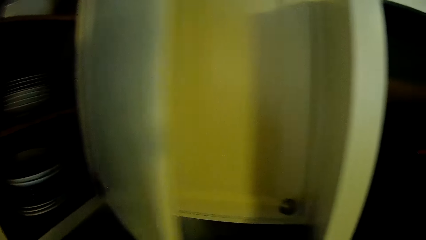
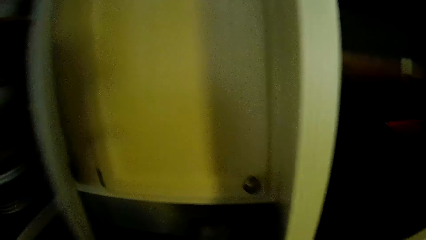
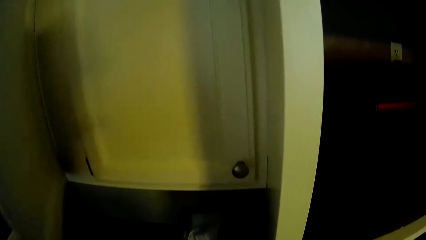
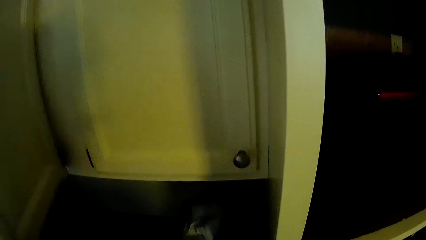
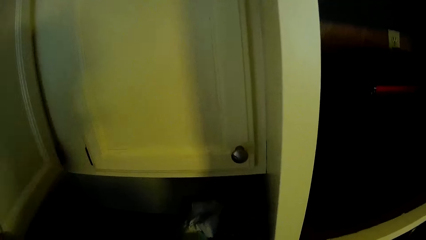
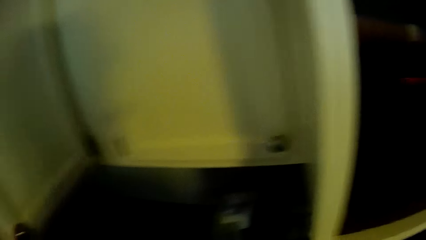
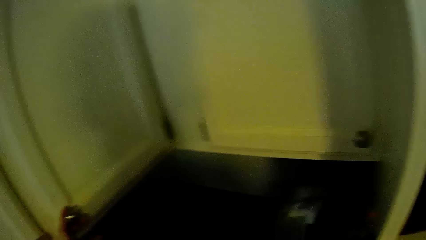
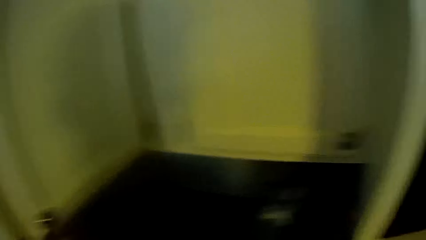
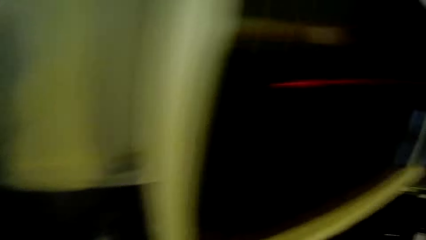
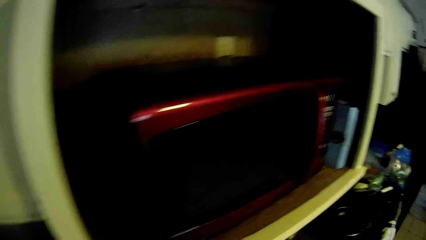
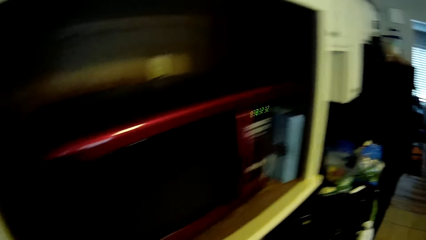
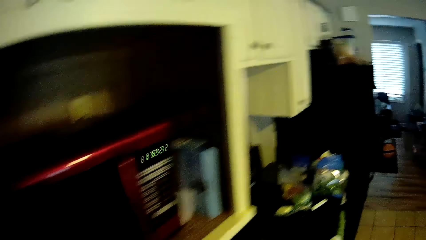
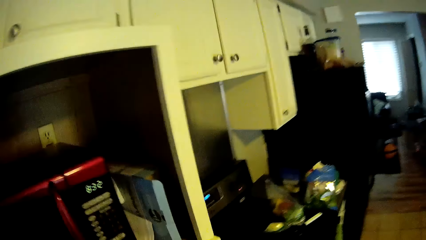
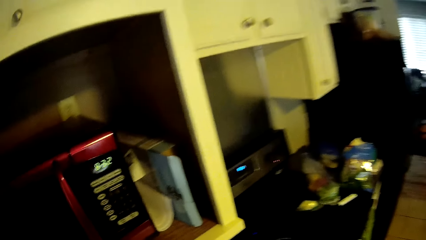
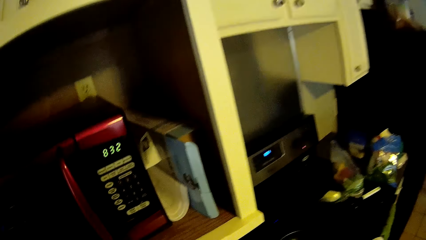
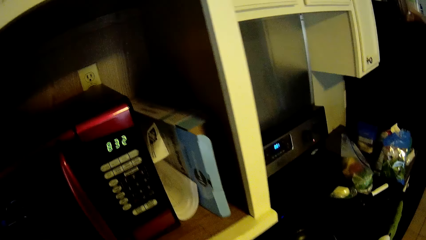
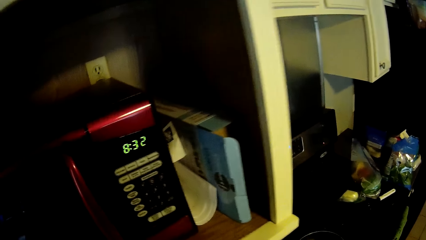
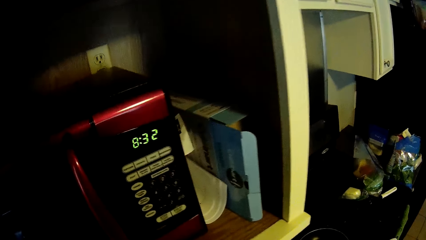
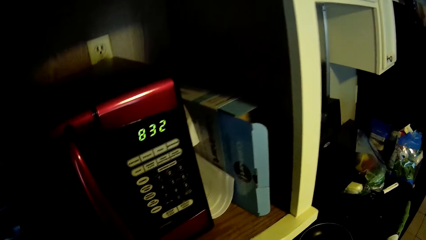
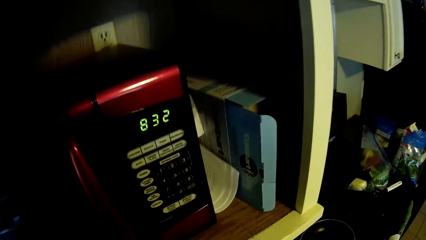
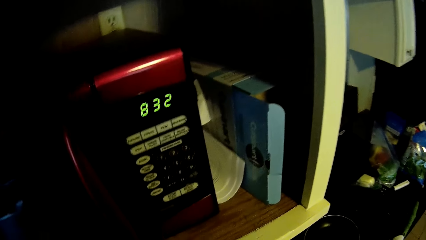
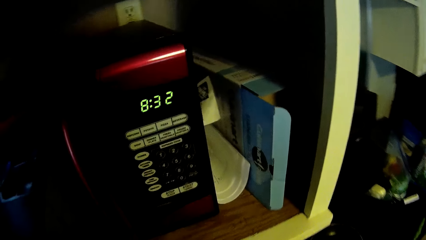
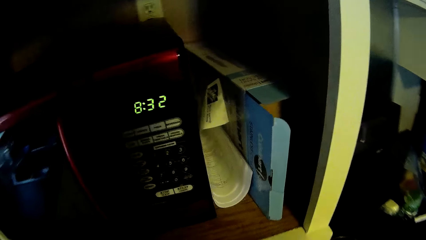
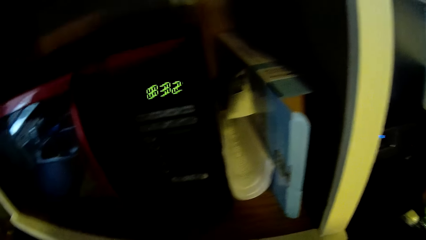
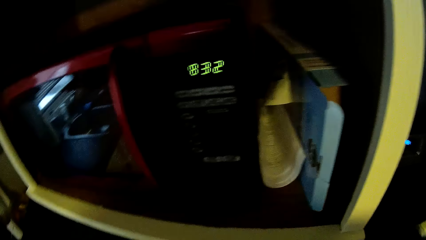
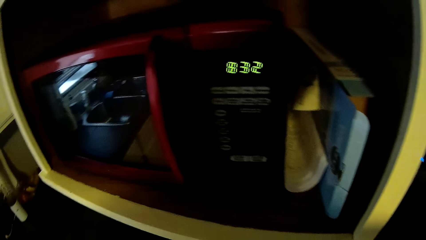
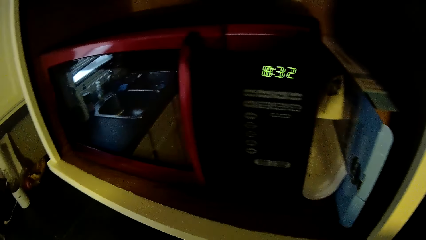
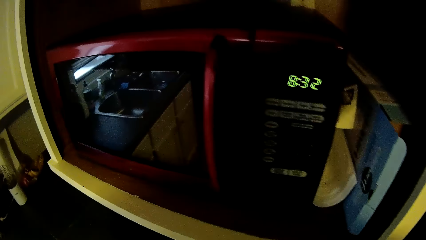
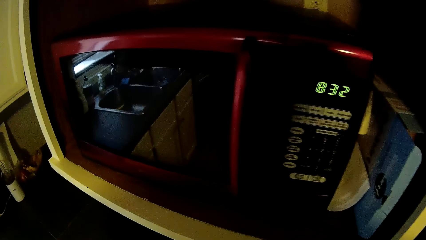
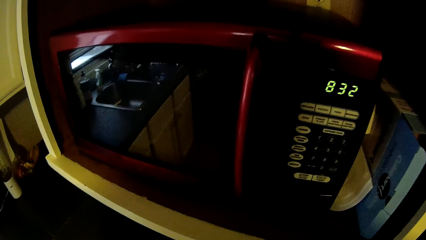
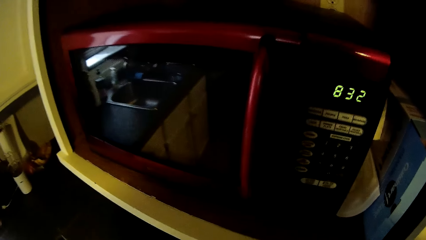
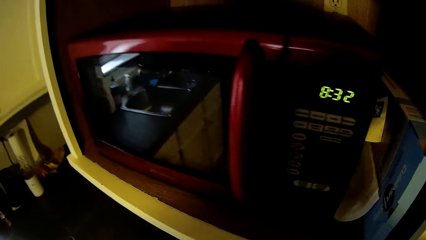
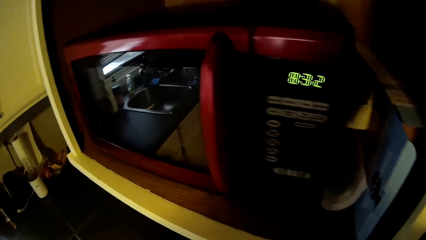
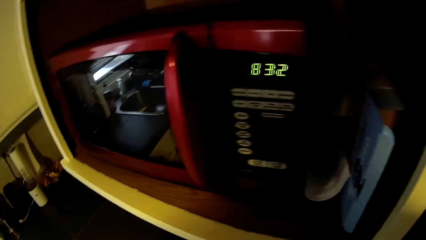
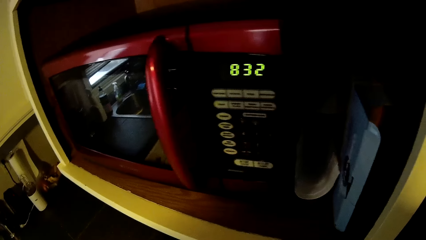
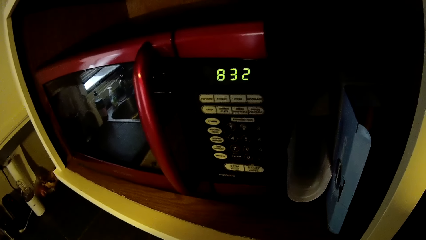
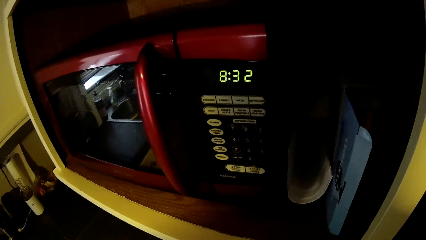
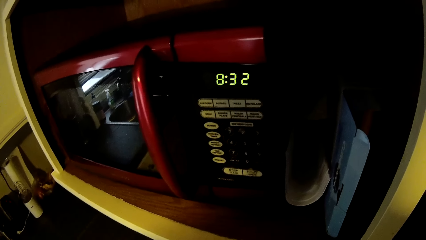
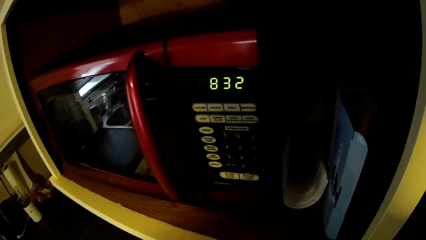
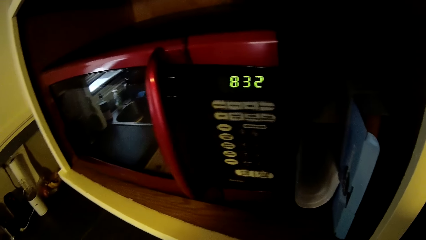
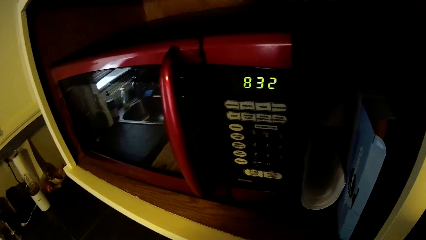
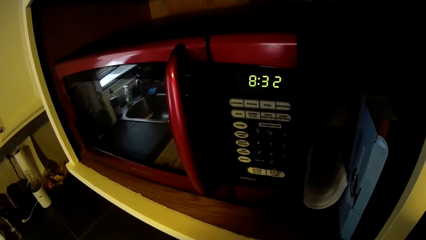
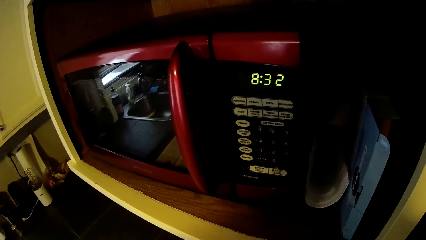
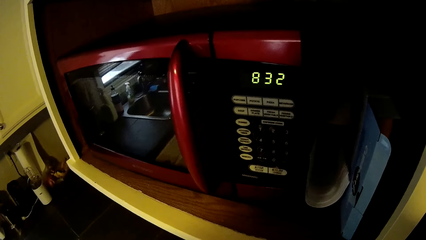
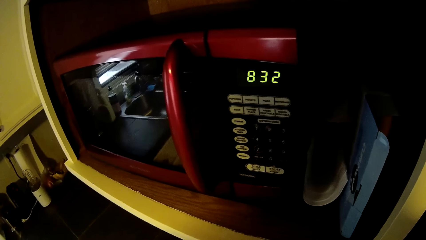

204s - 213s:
The camera wearer closes the drawer with his right hand. He looks around. He looks at the microwave.

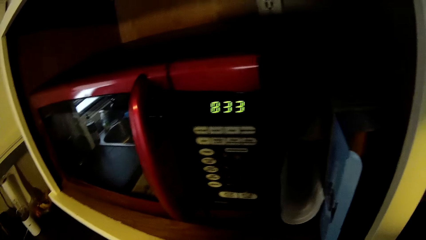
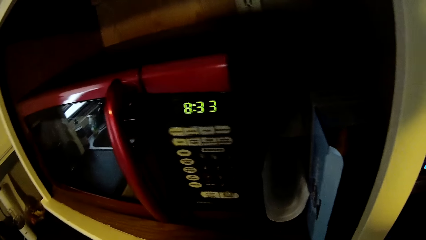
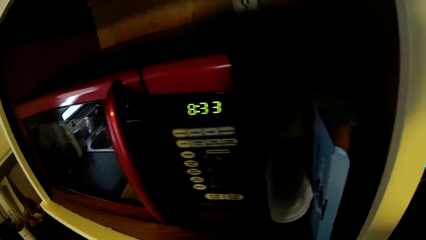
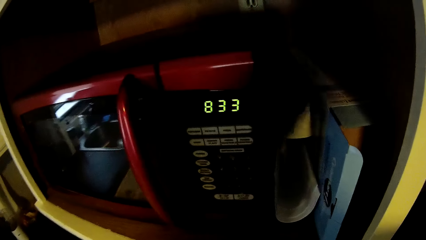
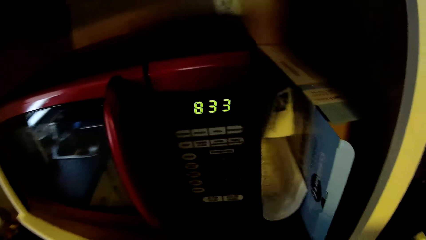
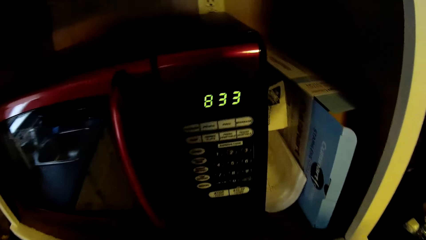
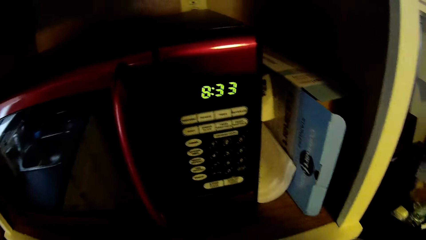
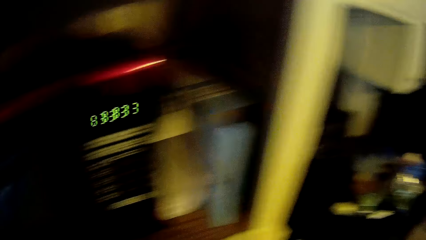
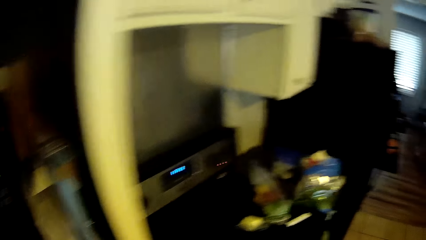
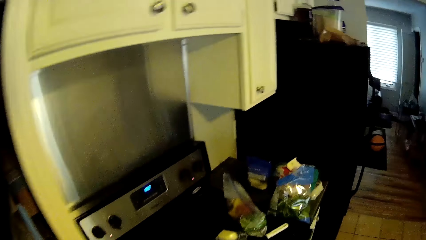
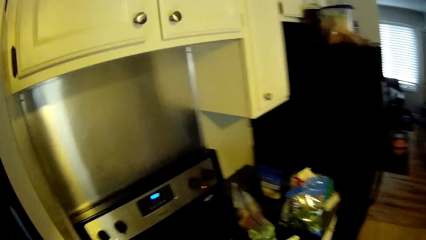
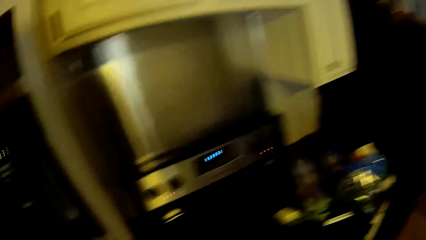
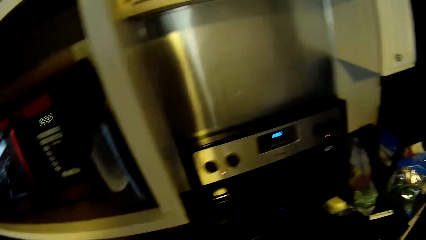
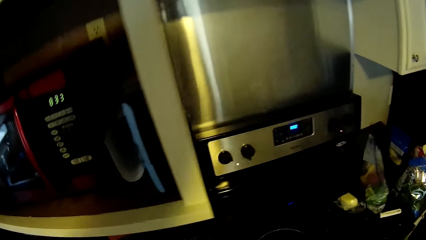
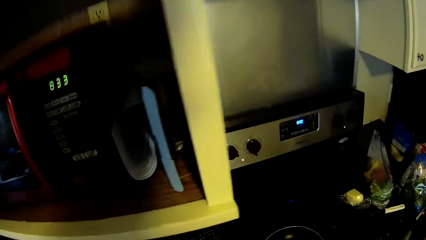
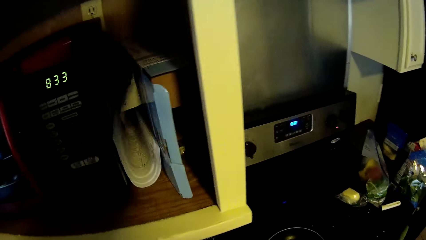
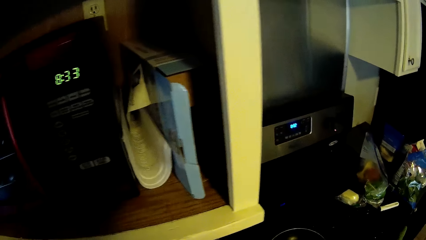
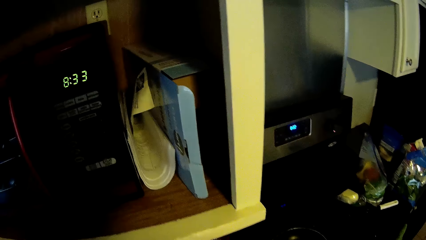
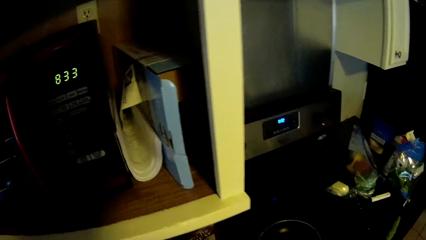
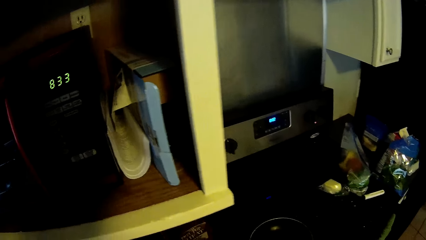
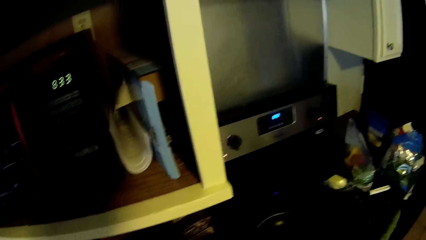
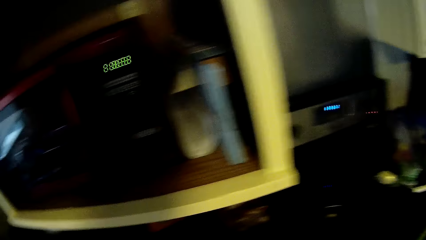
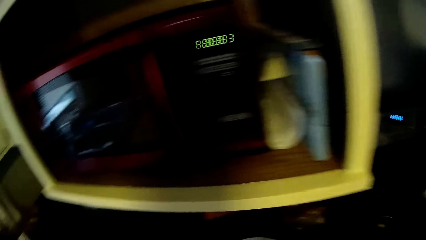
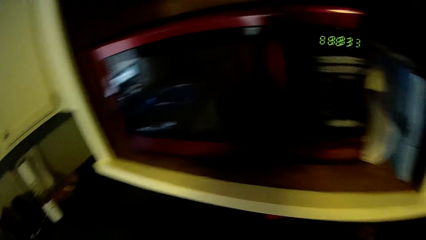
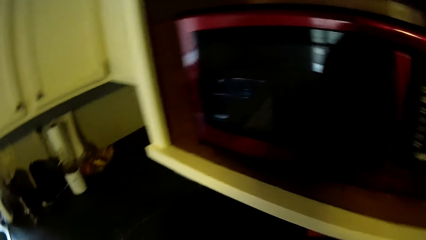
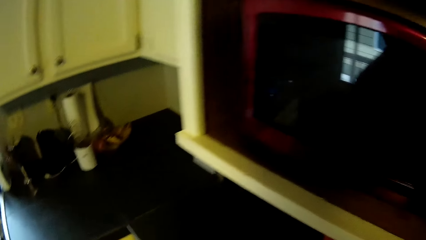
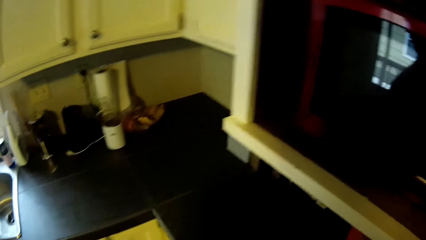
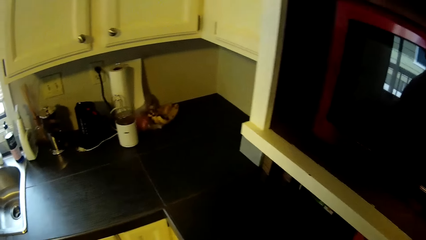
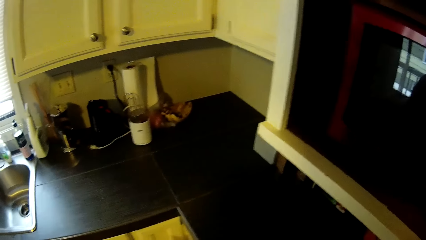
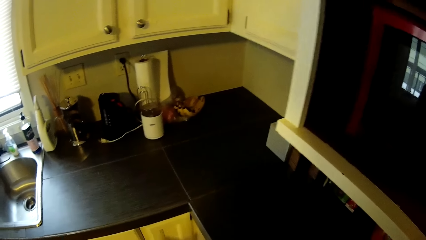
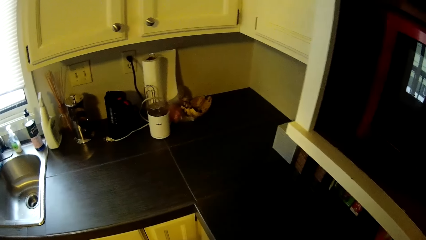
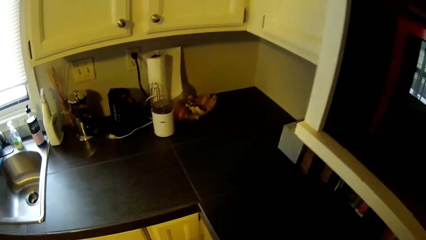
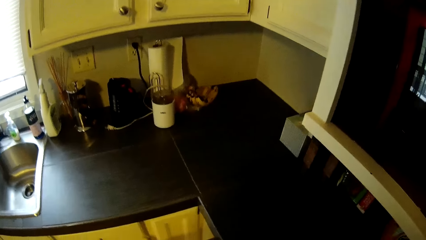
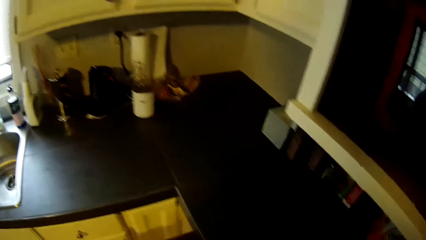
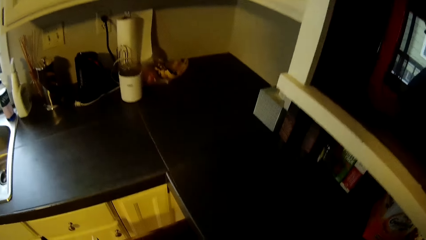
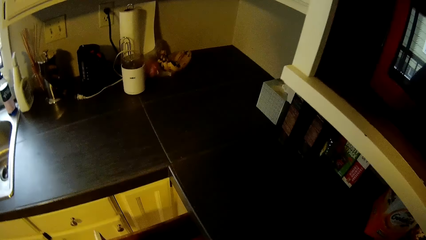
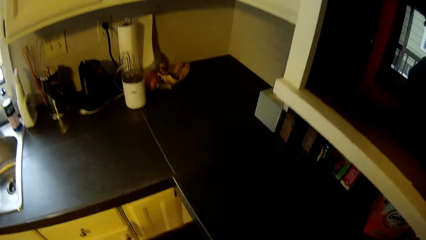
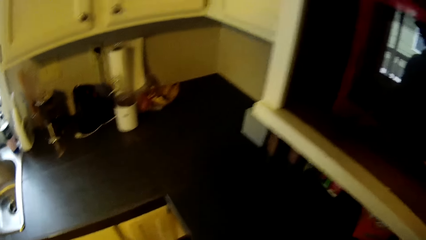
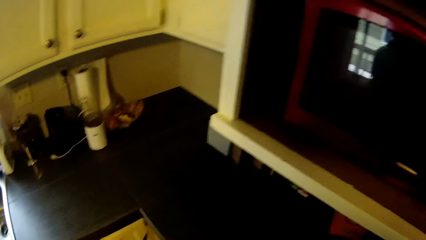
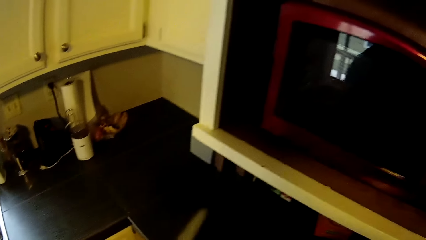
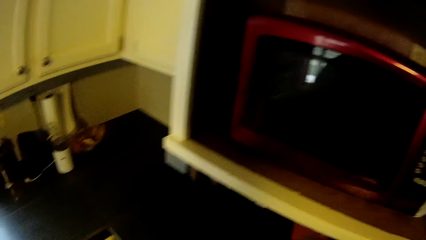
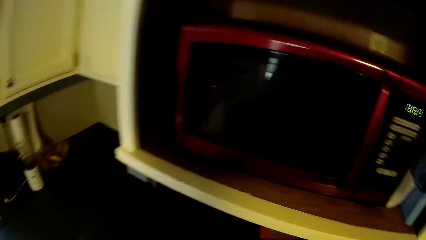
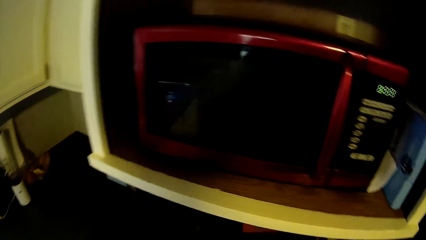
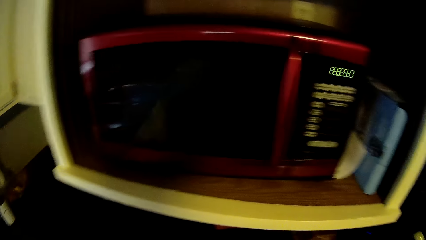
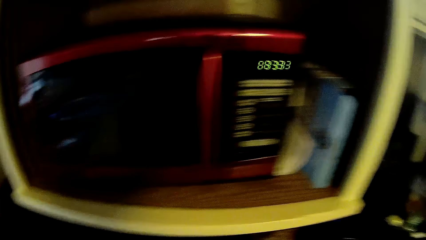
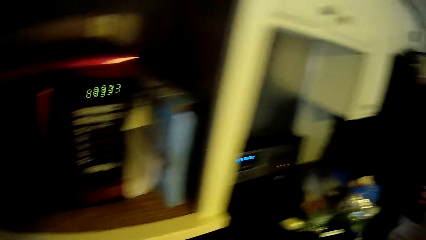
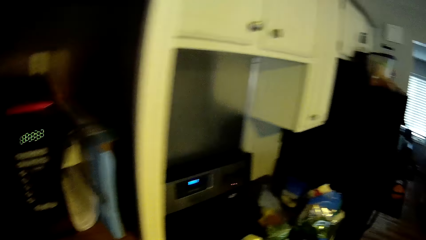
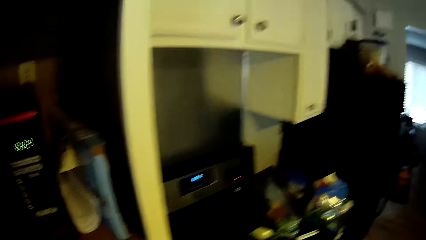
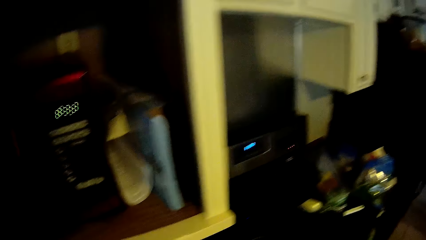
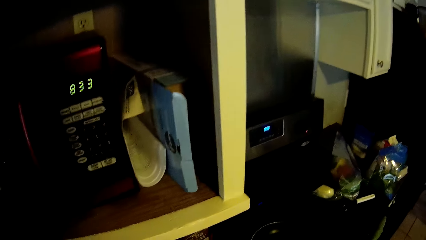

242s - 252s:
The camera wearer looks around.
